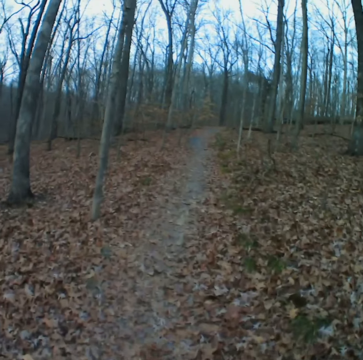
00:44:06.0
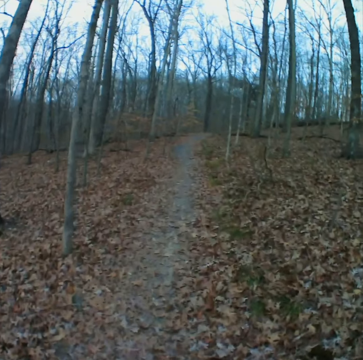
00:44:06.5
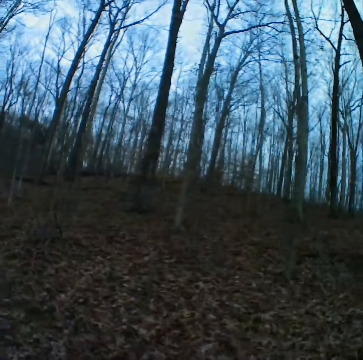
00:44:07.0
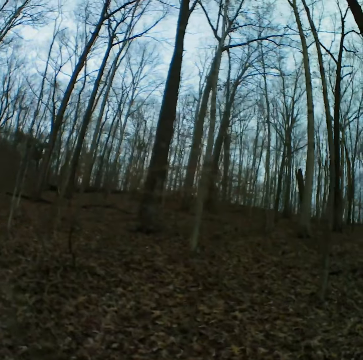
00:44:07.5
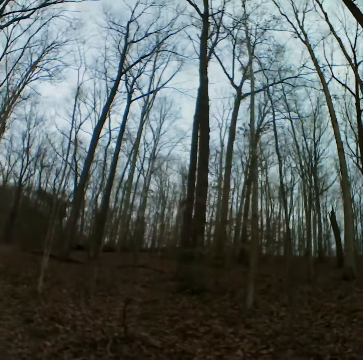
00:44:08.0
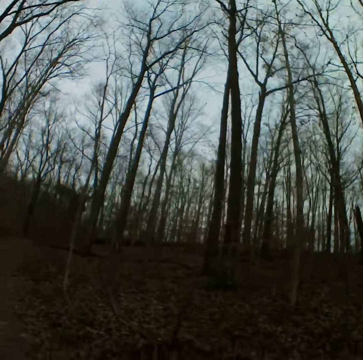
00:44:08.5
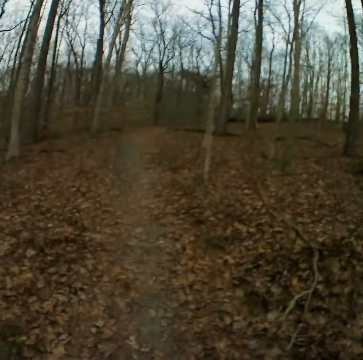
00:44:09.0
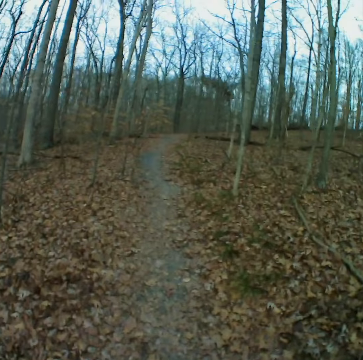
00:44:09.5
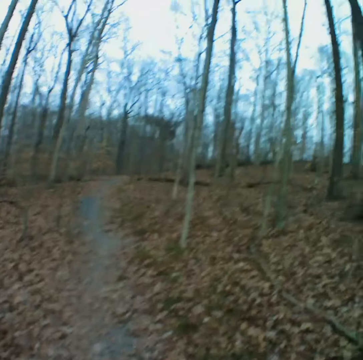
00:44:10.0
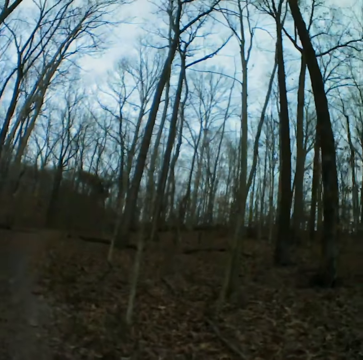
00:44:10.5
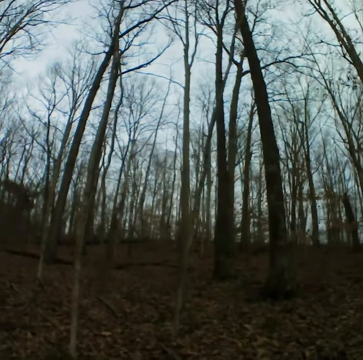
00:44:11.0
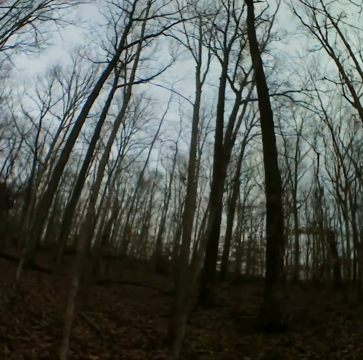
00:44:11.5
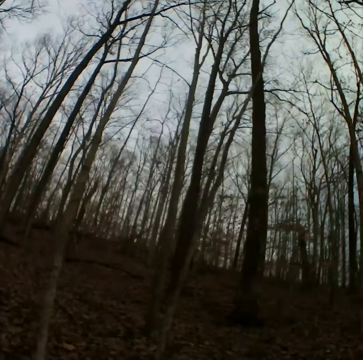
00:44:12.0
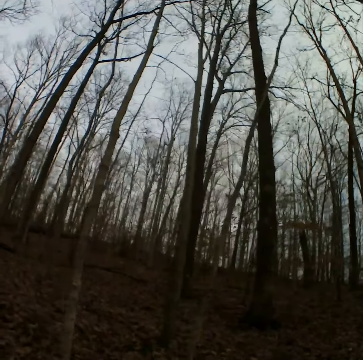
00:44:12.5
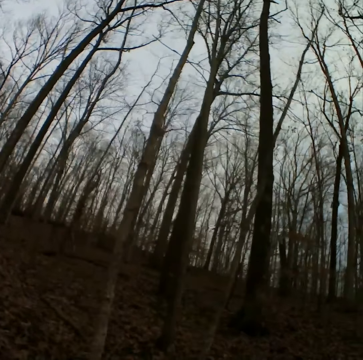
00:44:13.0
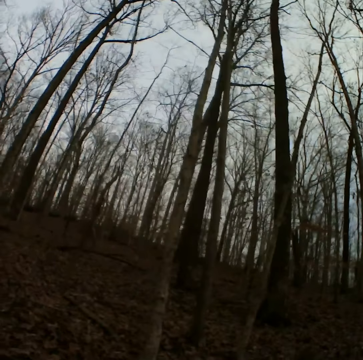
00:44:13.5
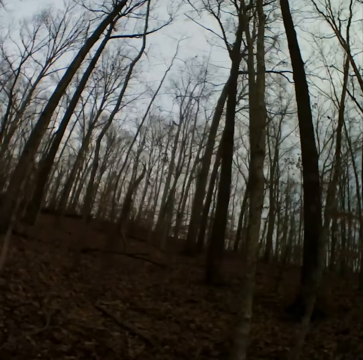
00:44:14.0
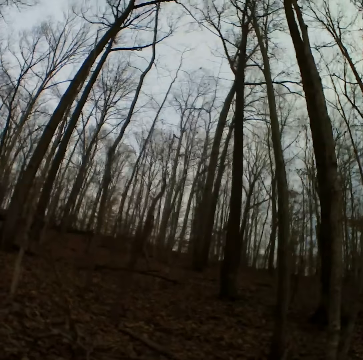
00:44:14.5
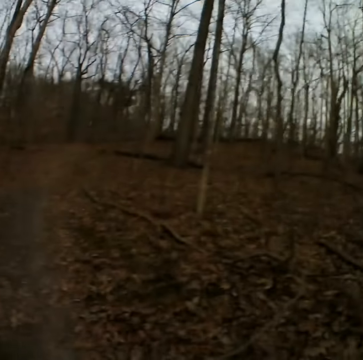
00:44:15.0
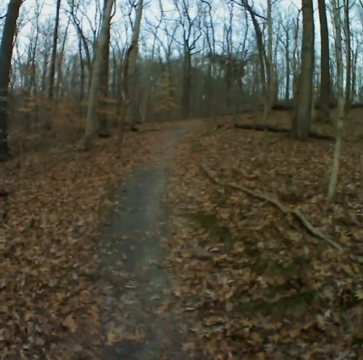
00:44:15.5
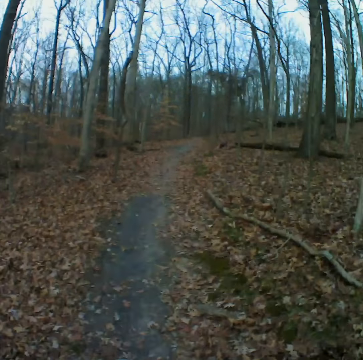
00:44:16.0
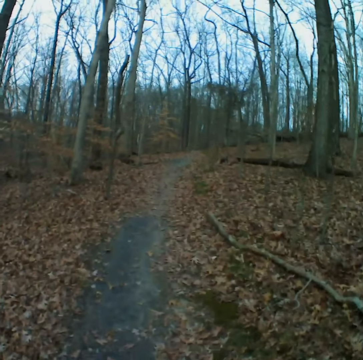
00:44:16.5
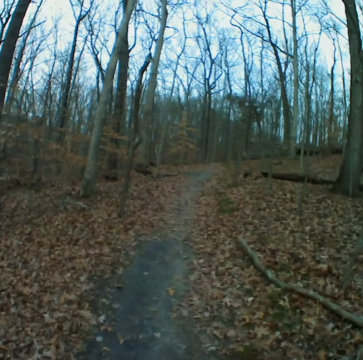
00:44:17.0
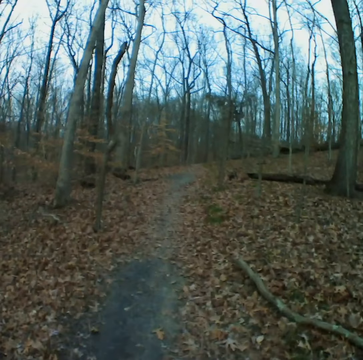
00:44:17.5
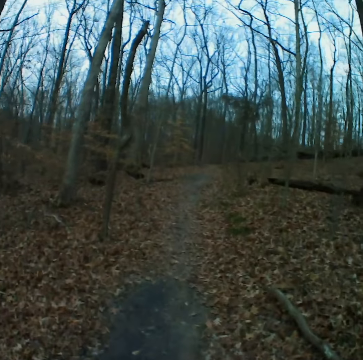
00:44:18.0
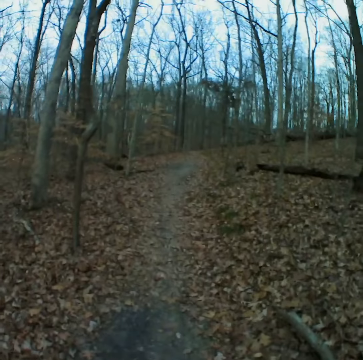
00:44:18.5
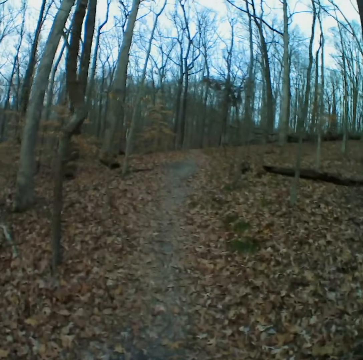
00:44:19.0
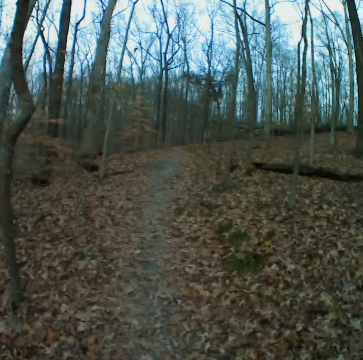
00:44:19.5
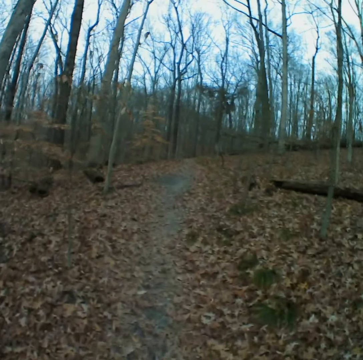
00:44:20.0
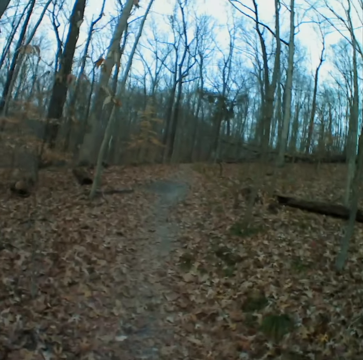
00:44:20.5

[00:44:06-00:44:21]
The camera wearer looks around the forest. They walk on the road in the forest.

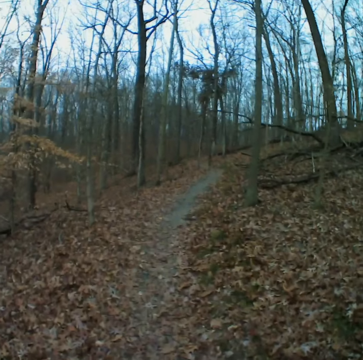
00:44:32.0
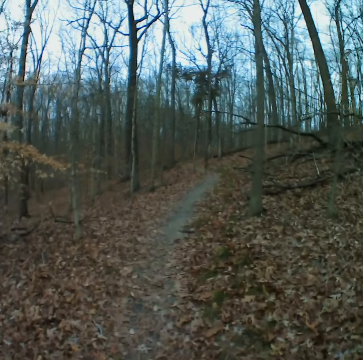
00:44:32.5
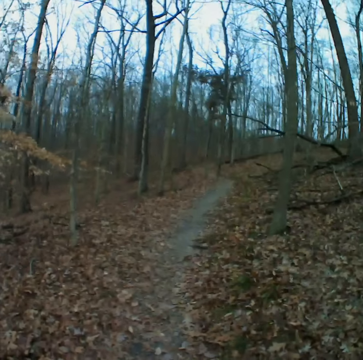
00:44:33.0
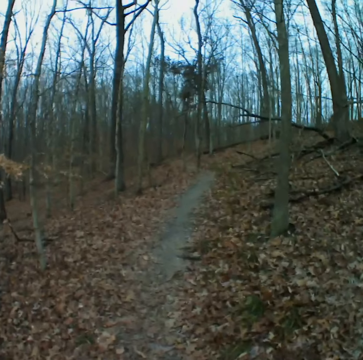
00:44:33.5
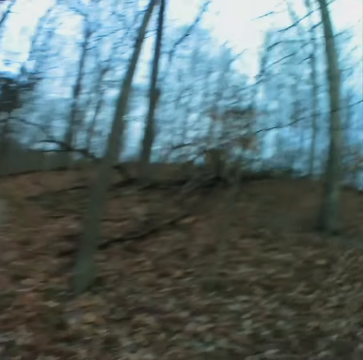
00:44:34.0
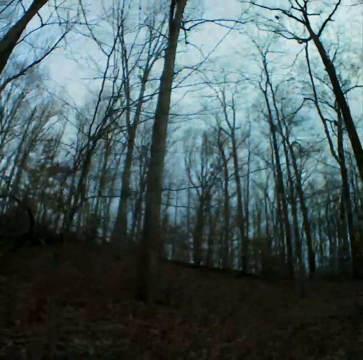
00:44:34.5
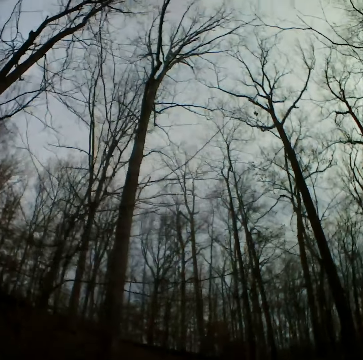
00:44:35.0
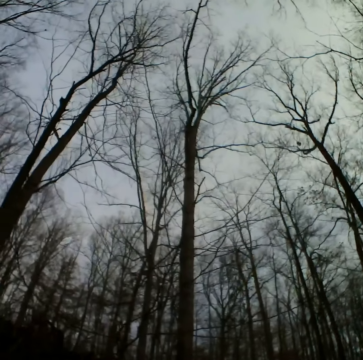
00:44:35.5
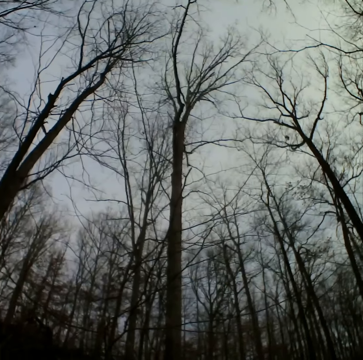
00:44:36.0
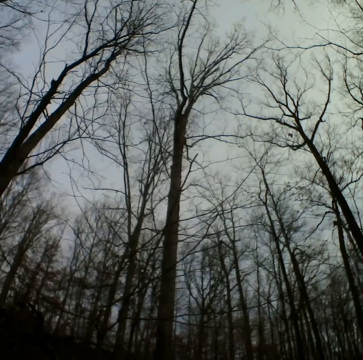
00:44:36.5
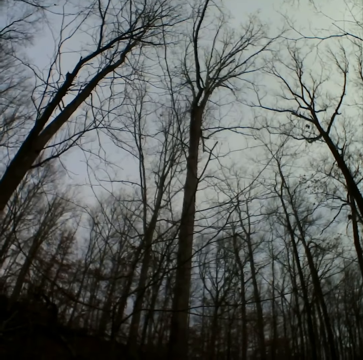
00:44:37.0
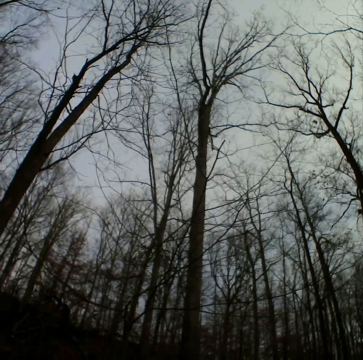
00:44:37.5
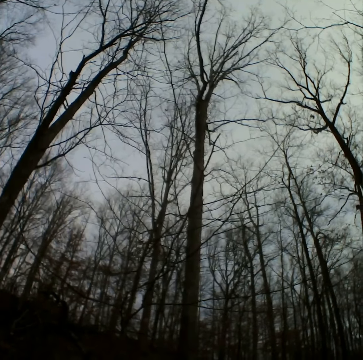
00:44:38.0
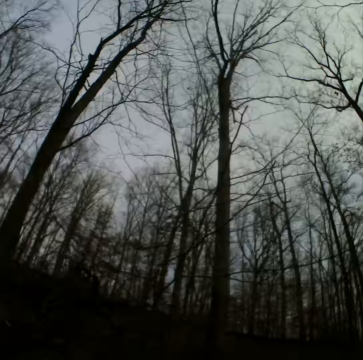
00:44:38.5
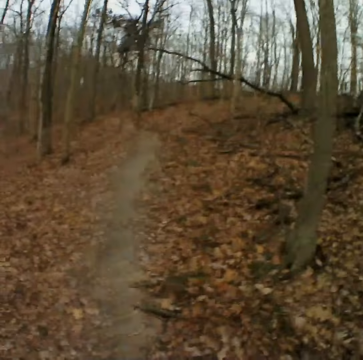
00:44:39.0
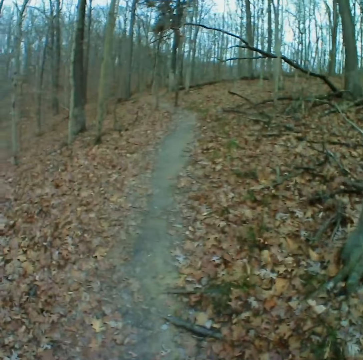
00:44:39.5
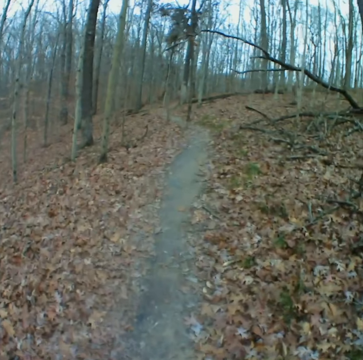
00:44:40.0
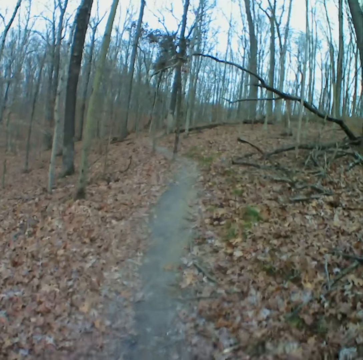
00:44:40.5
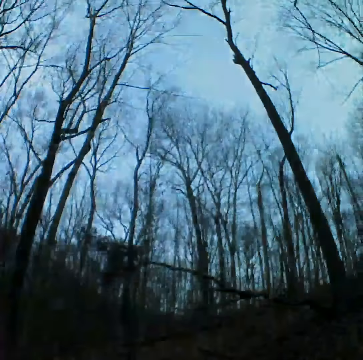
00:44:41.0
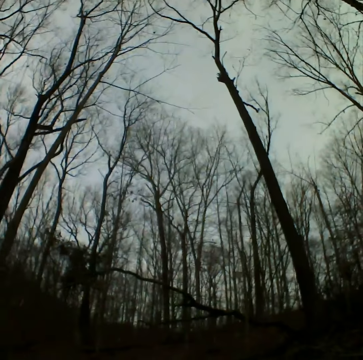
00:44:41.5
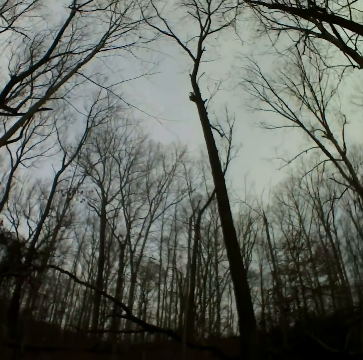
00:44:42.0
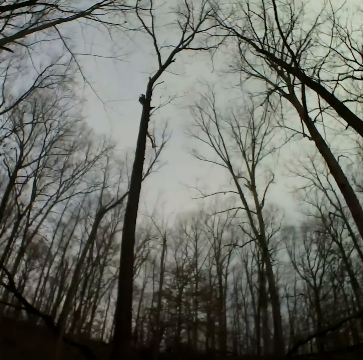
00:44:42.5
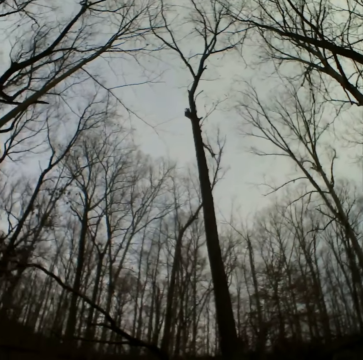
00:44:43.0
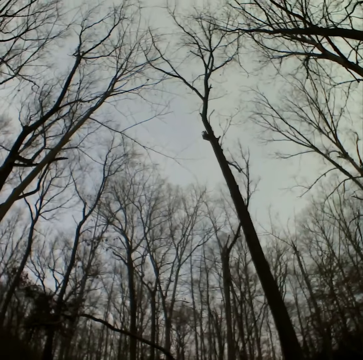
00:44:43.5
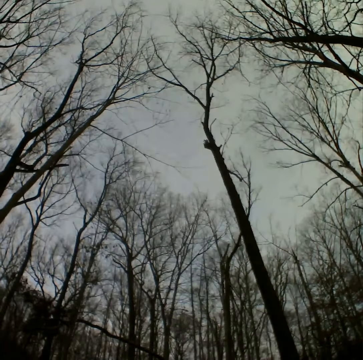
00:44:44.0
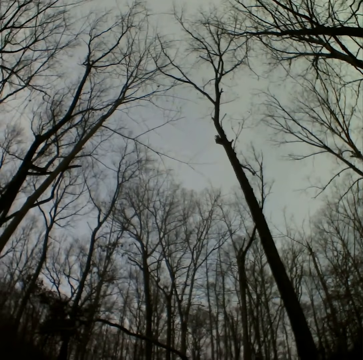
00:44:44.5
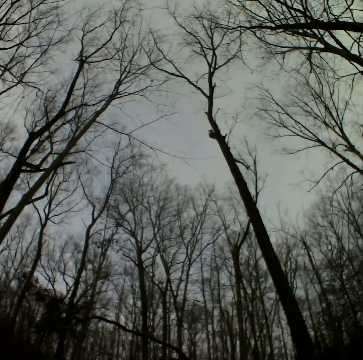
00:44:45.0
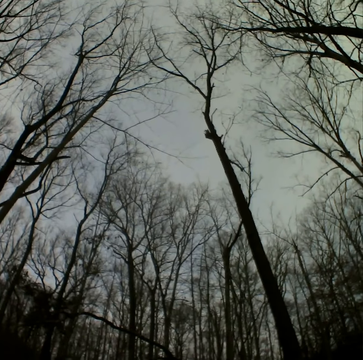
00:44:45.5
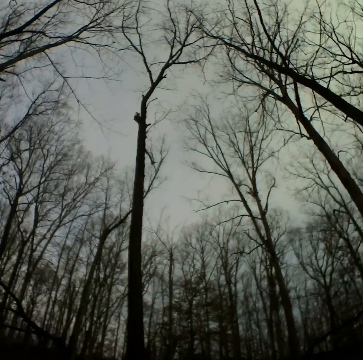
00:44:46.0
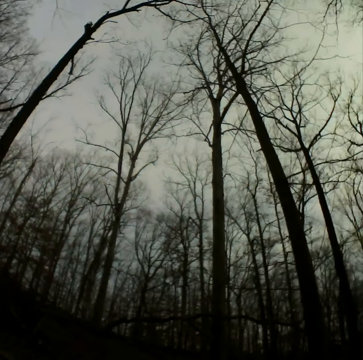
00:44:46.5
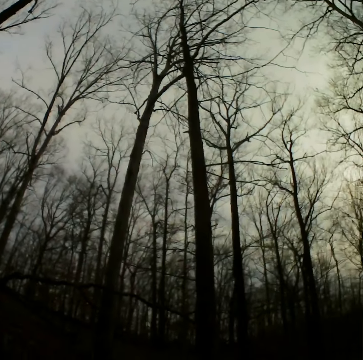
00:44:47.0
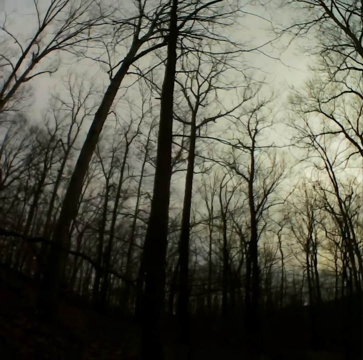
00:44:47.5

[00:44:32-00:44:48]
The camera wearer looks around the forest. They walk on the road in the forest. They look around the forest.

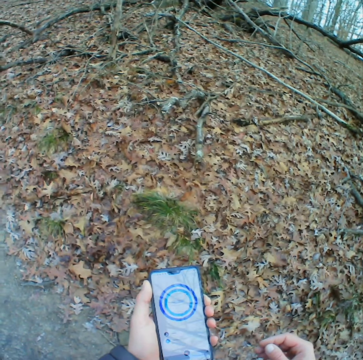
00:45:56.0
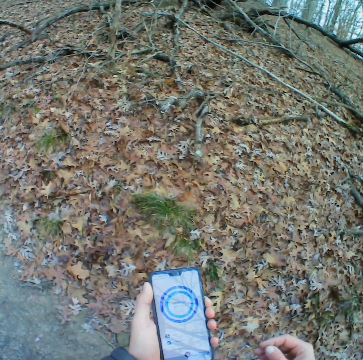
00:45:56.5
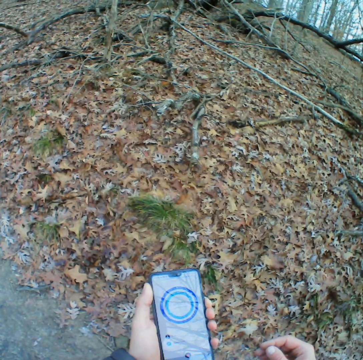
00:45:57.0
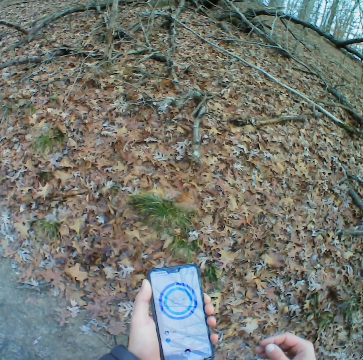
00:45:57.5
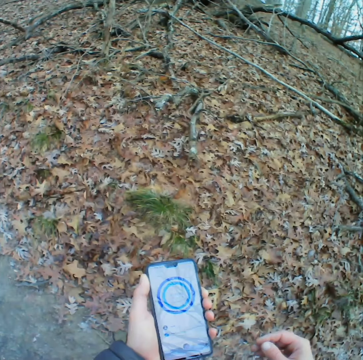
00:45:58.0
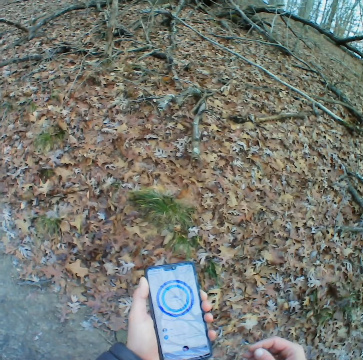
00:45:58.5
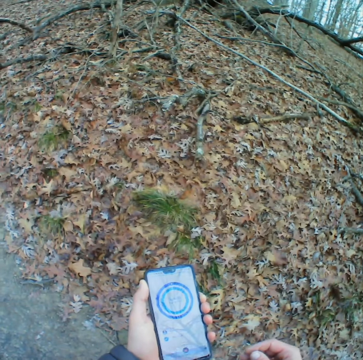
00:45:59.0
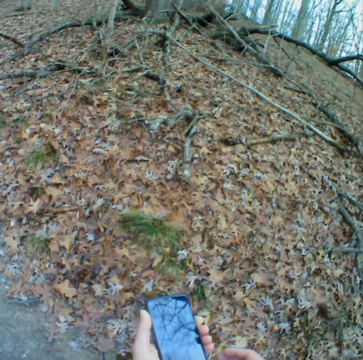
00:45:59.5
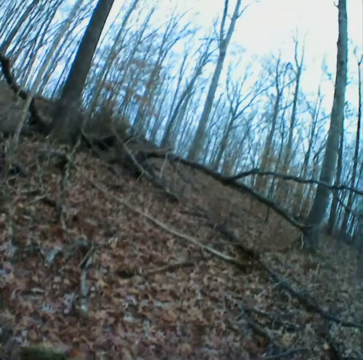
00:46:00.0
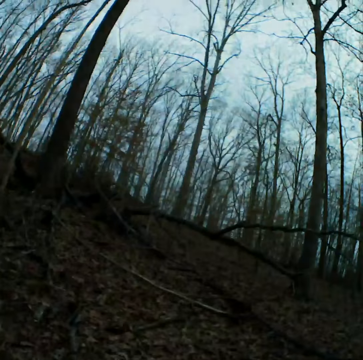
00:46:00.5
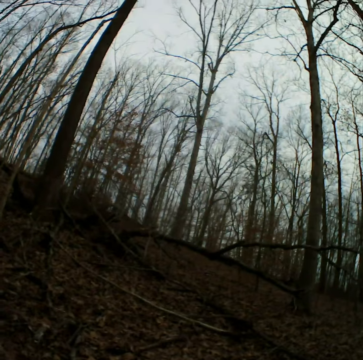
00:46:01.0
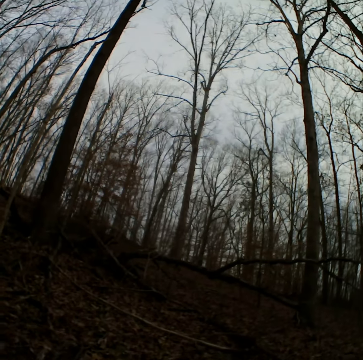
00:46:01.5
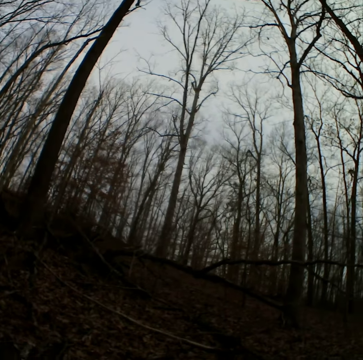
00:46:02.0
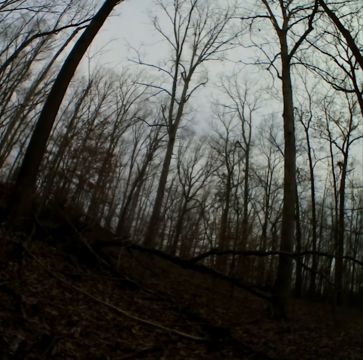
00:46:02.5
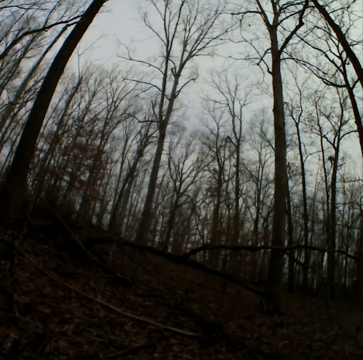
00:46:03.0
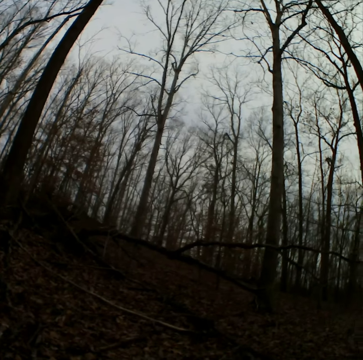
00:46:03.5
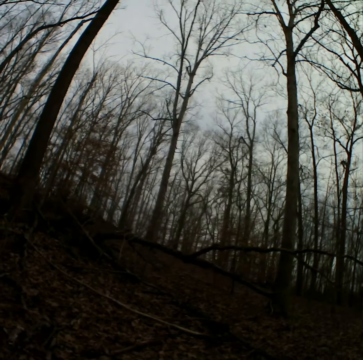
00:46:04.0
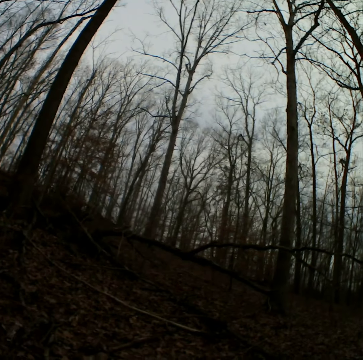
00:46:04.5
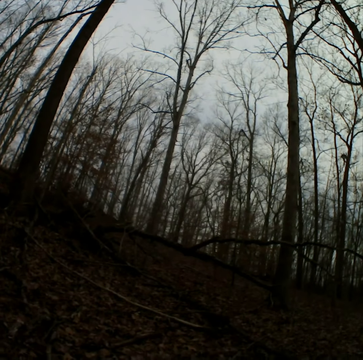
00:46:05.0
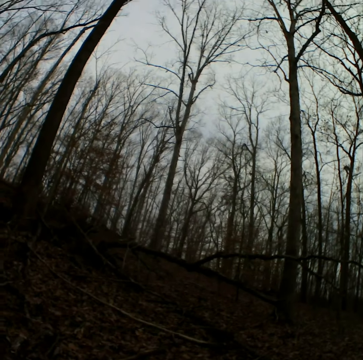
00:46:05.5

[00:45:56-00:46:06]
The camera wearer stares at the phone. They turn around the path. They look around.
